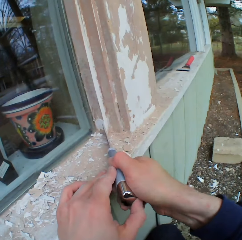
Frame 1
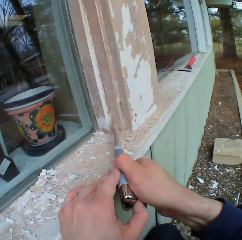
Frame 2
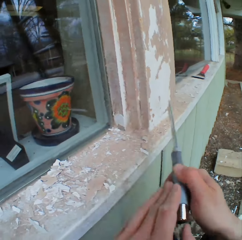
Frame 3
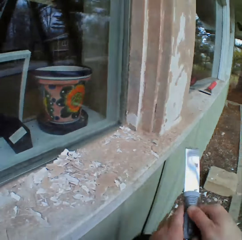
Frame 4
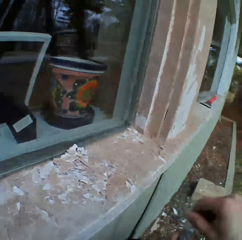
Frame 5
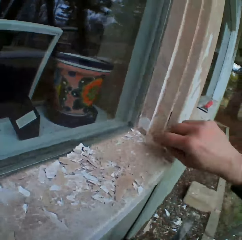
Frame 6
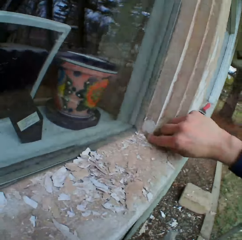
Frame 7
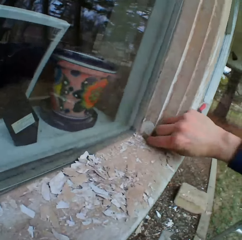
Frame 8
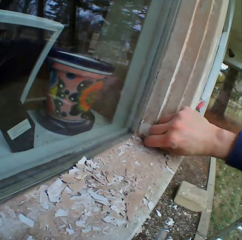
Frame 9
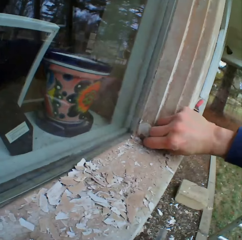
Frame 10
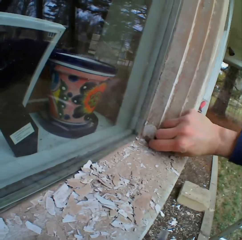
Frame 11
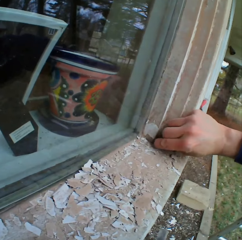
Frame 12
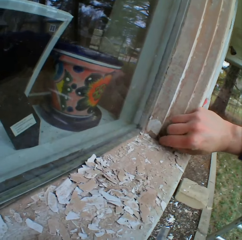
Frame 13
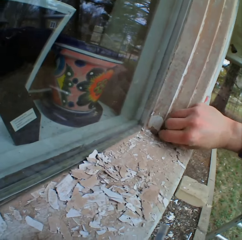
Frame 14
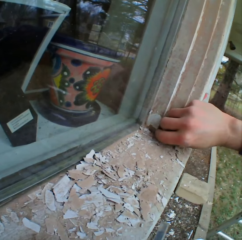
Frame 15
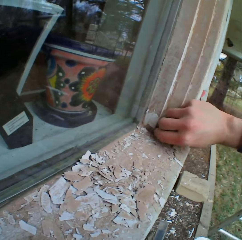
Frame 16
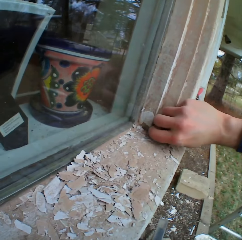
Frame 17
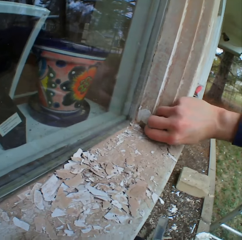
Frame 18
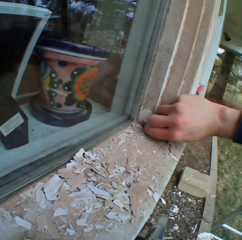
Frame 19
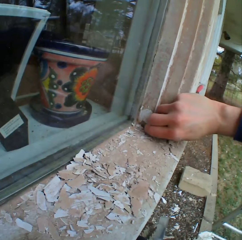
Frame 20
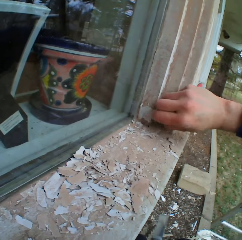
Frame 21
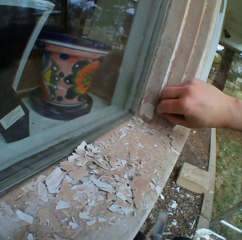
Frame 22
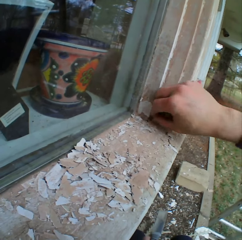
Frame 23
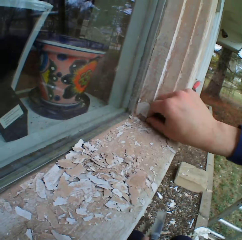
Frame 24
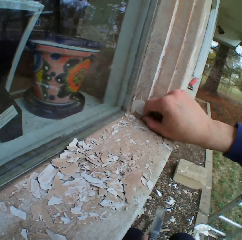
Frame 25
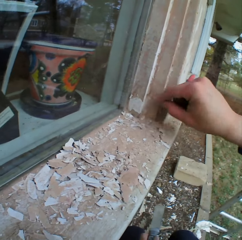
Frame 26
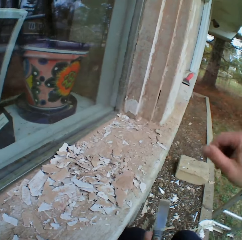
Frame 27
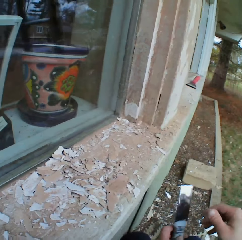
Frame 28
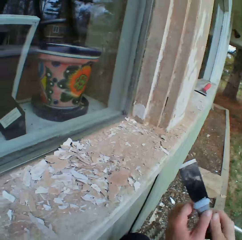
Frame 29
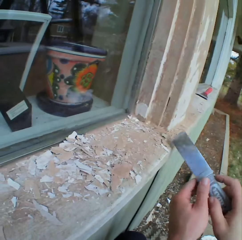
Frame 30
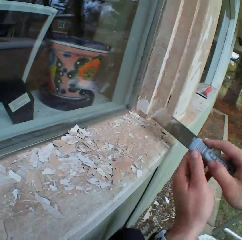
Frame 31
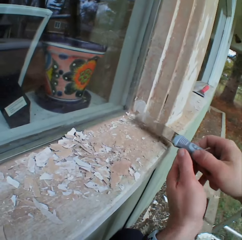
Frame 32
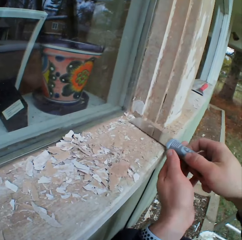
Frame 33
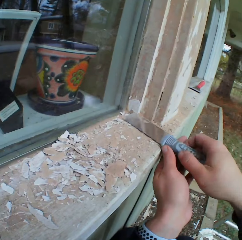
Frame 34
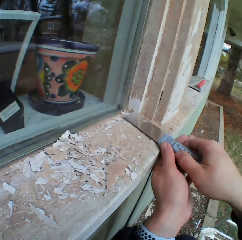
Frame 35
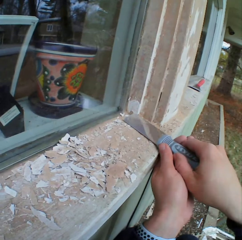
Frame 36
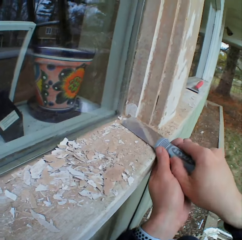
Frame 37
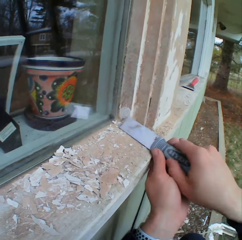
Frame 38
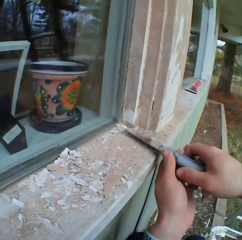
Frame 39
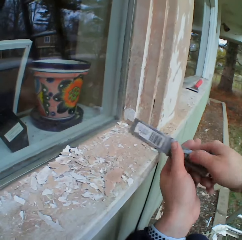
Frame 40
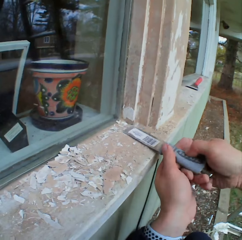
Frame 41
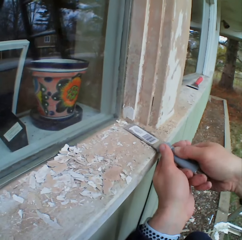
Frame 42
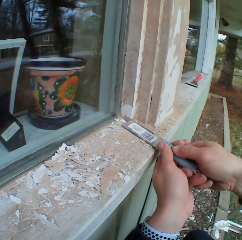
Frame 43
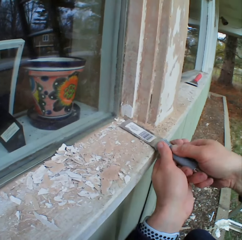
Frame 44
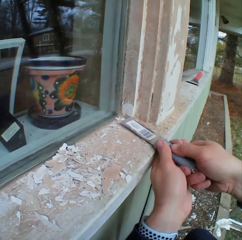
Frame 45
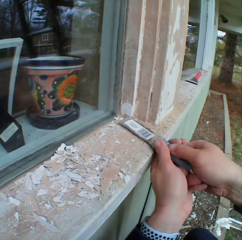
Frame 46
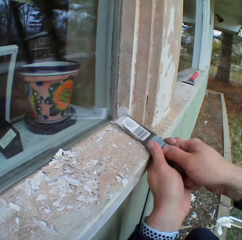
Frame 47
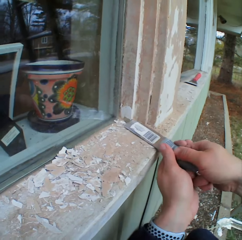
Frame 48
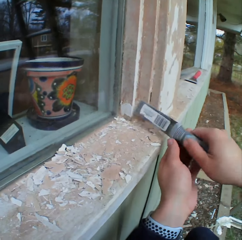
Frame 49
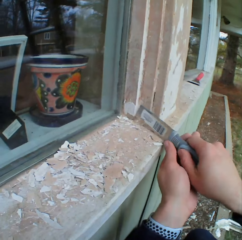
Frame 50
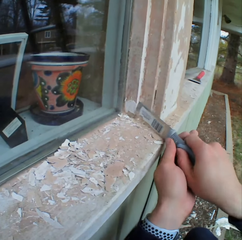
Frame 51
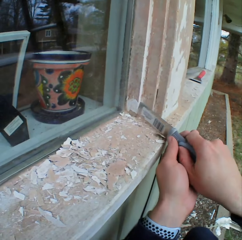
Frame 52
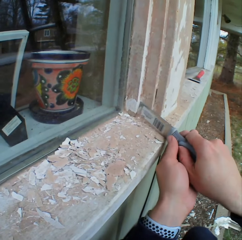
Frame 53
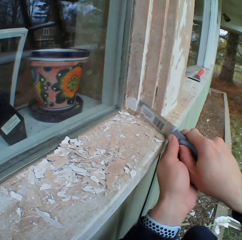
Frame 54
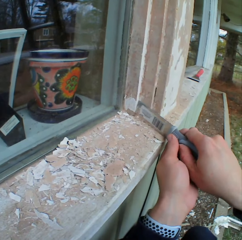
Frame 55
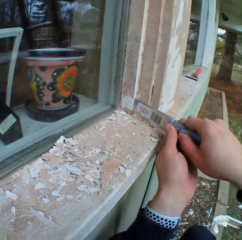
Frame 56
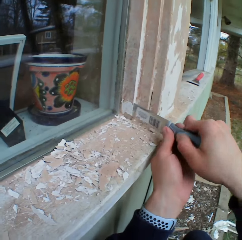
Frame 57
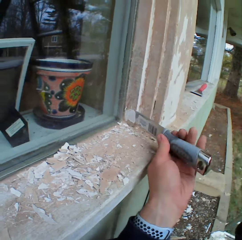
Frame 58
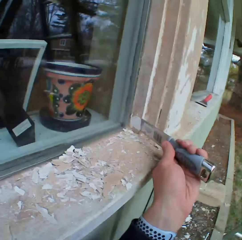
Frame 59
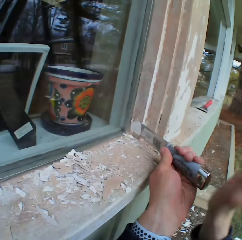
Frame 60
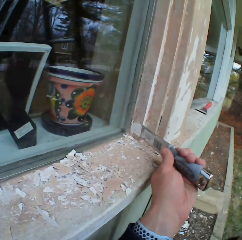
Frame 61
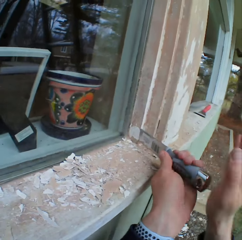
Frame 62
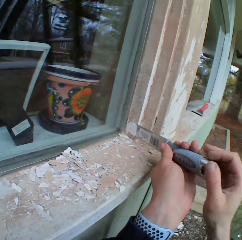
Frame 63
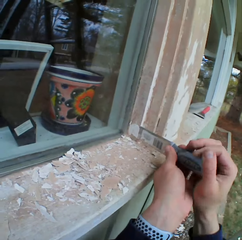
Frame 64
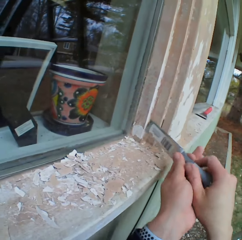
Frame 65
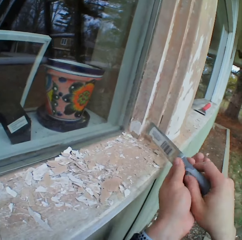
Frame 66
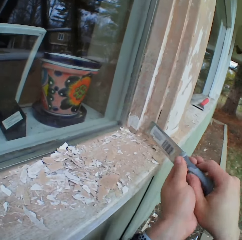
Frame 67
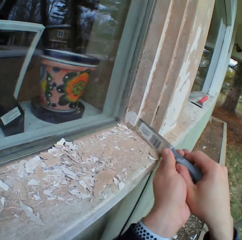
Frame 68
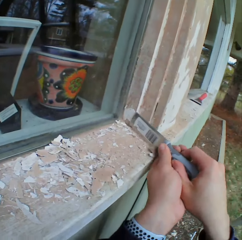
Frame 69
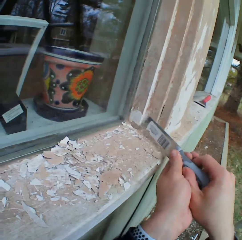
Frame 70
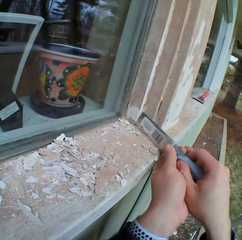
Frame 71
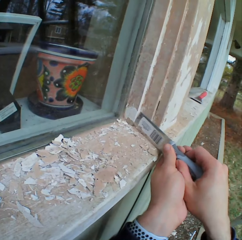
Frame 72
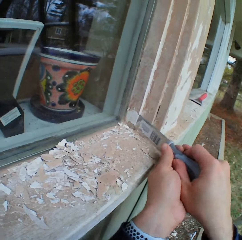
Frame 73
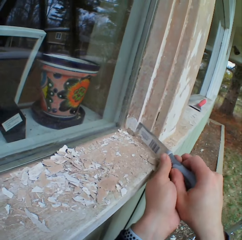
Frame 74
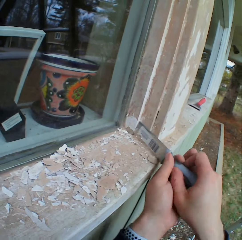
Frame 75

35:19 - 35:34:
The camera wearer touches the surface. He removes the paint with his right hand. He scrapes the surface. He removes the paint with the metal scraper. He taps on the scraper.

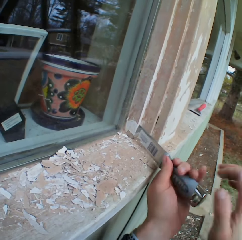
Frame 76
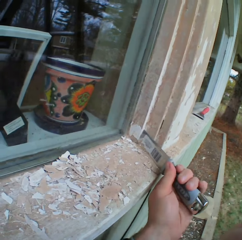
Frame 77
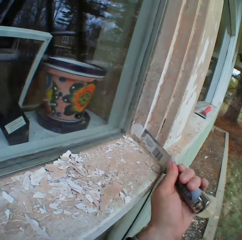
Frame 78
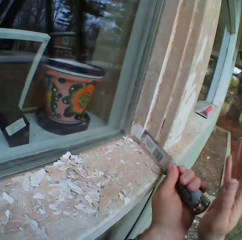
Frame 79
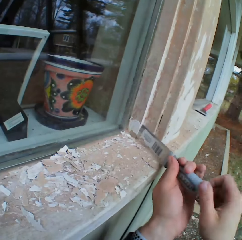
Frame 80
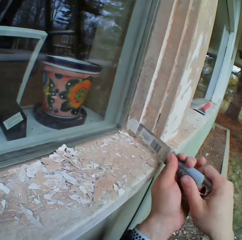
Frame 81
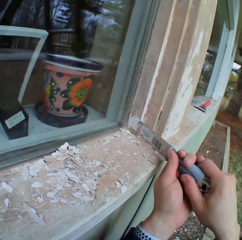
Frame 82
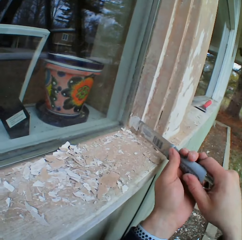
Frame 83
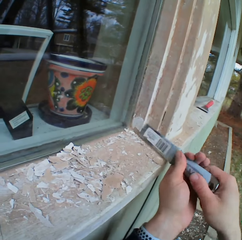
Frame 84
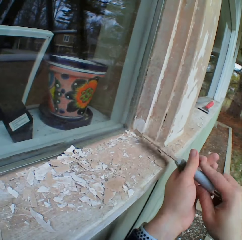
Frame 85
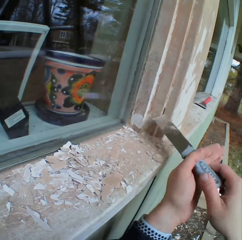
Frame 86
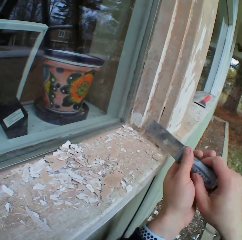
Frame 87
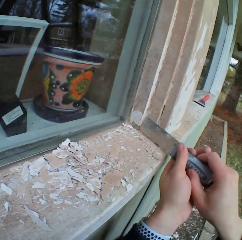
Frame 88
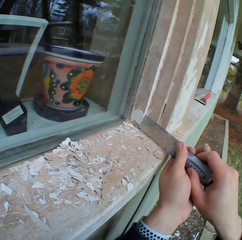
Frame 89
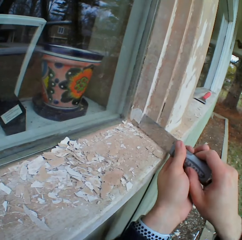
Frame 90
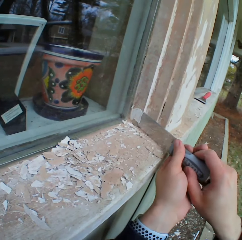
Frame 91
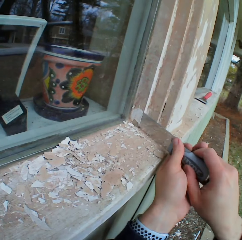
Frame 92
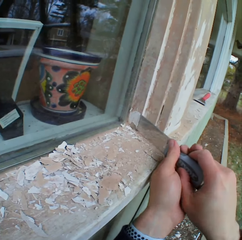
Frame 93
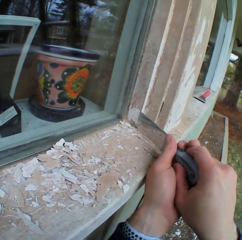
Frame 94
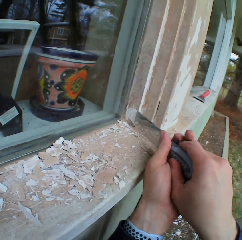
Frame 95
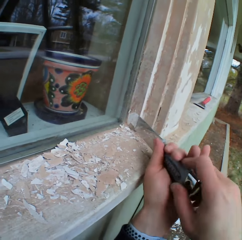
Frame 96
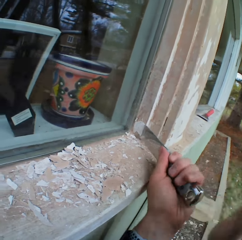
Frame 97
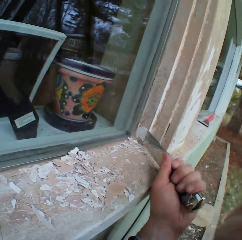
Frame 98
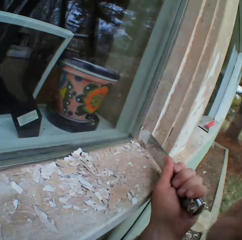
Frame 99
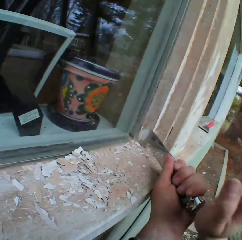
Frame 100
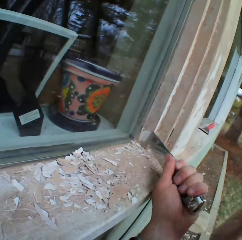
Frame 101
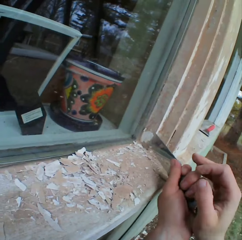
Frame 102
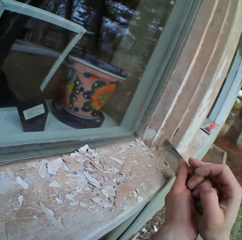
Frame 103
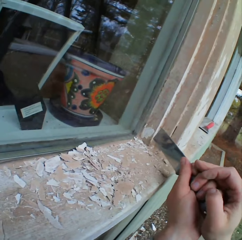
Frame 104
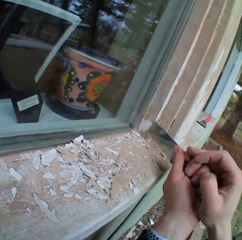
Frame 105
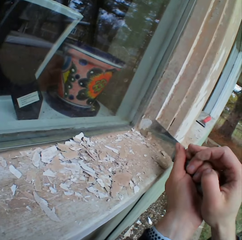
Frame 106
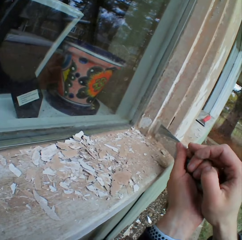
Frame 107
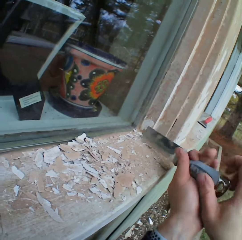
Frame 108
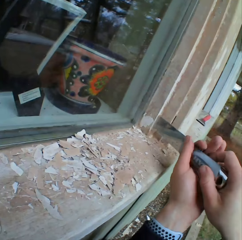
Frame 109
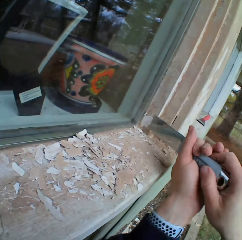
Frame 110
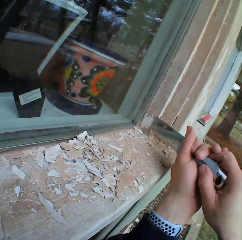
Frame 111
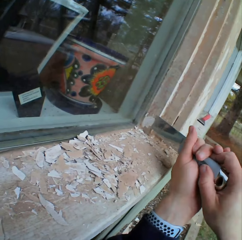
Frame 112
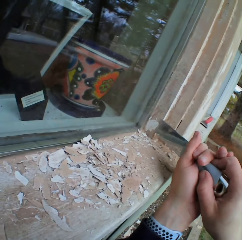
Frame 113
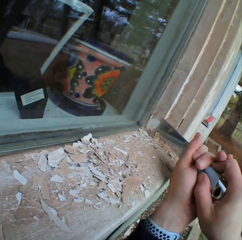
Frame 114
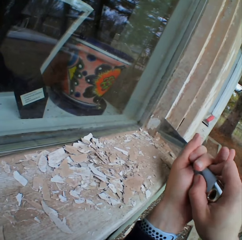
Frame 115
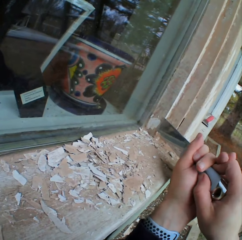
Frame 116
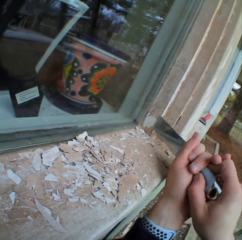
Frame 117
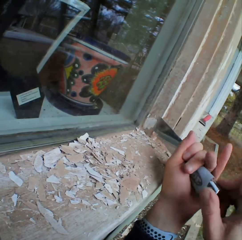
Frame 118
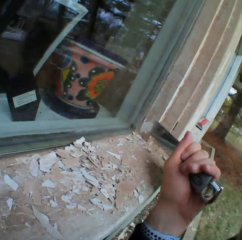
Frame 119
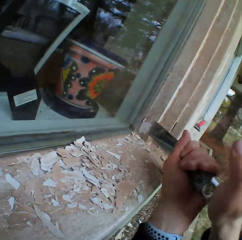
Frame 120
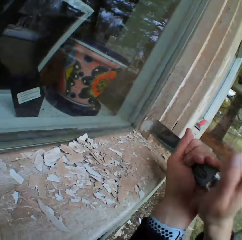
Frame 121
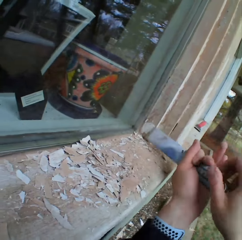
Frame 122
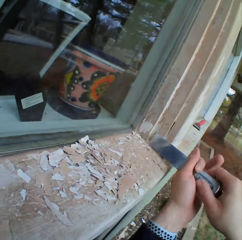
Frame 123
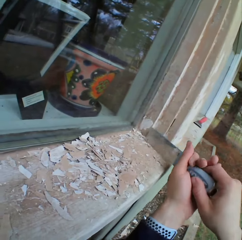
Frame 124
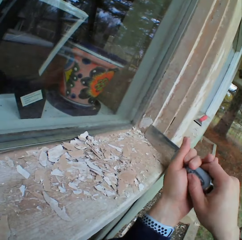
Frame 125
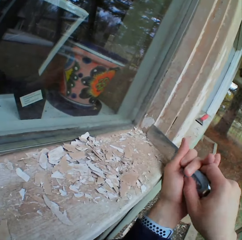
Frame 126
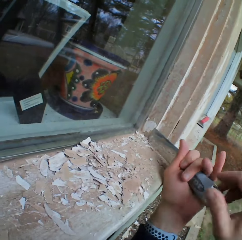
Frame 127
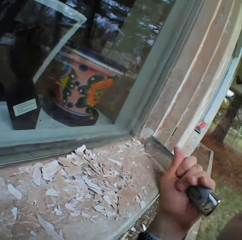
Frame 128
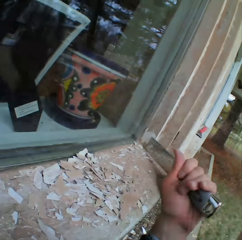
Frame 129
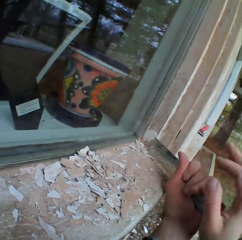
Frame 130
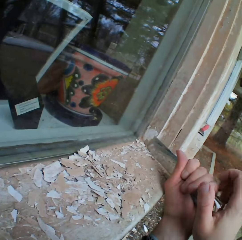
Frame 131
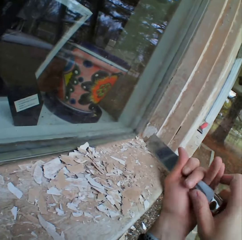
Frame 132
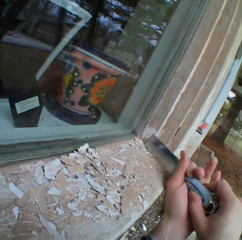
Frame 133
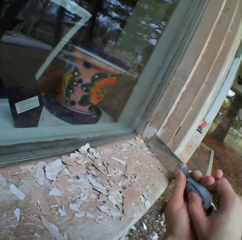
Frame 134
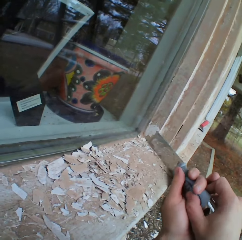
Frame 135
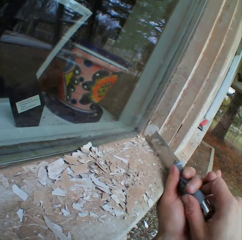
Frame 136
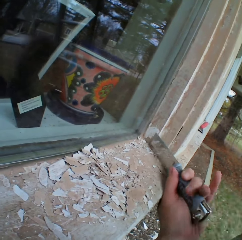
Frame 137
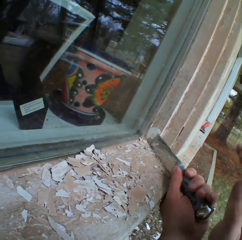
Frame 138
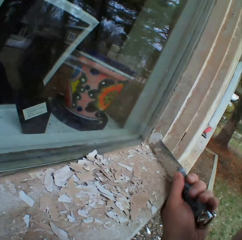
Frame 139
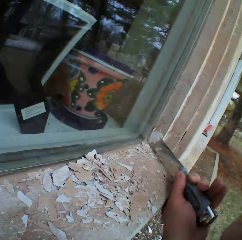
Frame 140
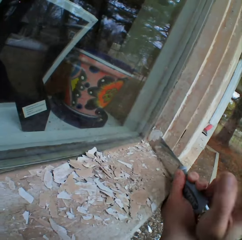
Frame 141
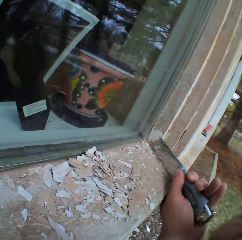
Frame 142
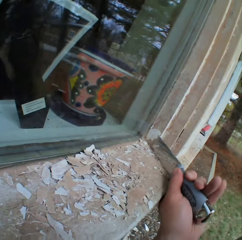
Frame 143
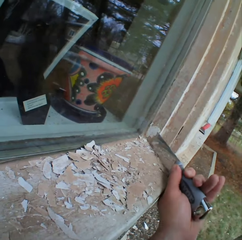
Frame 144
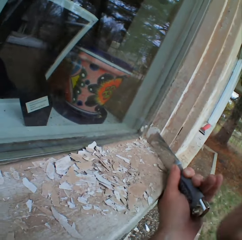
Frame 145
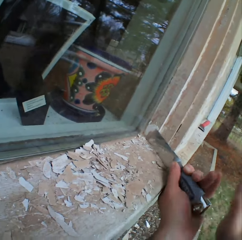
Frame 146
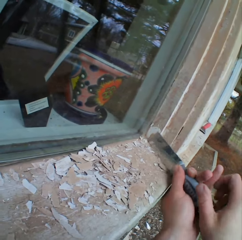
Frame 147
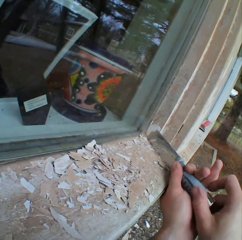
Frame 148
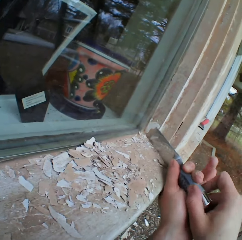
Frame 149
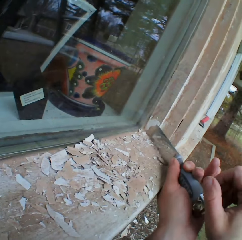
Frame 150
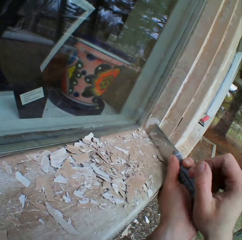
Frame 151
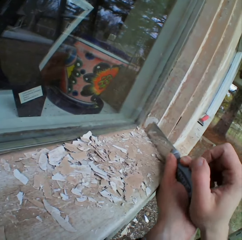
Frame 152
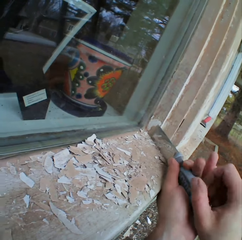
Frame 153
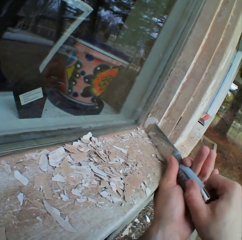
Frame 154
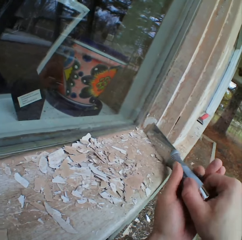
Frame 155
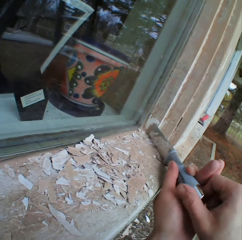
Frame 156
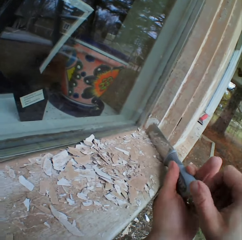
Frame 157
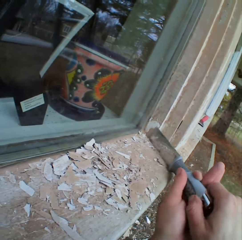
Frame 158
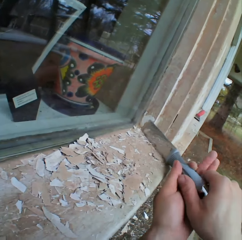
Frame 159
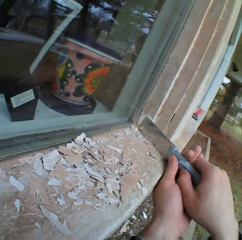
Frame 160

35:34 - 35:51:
The camera wearer turns the scraper. He places the scraper on the surface. He hits the metal scraper with his right hand. He places the scraper on the surface. He taps on the scraper. He adjusts the scraper. He taps on the scraper. He adjusts the scraper.
